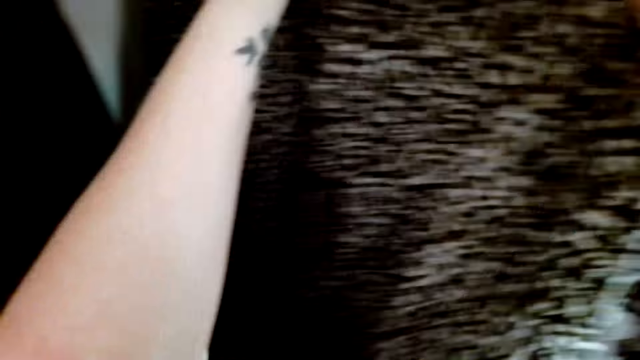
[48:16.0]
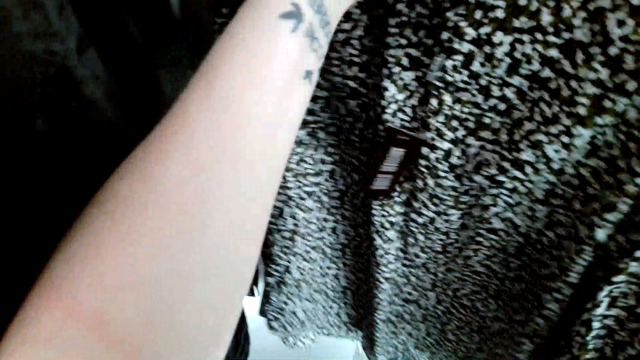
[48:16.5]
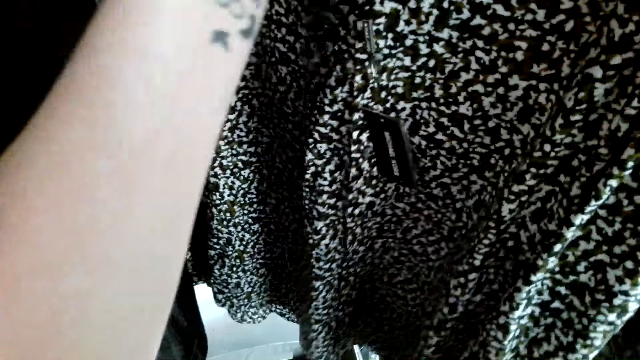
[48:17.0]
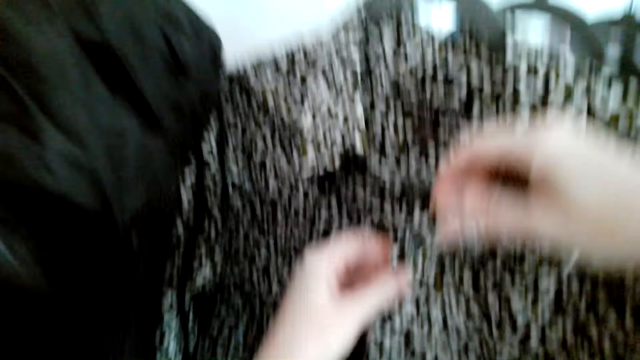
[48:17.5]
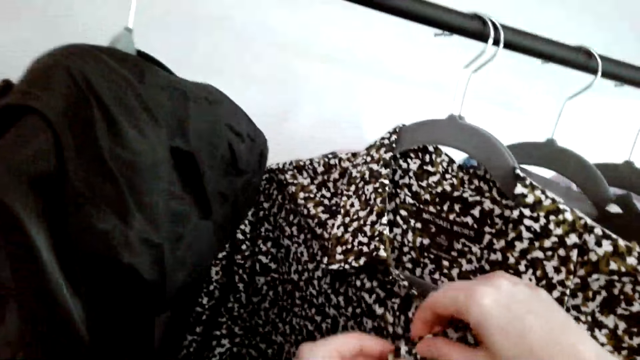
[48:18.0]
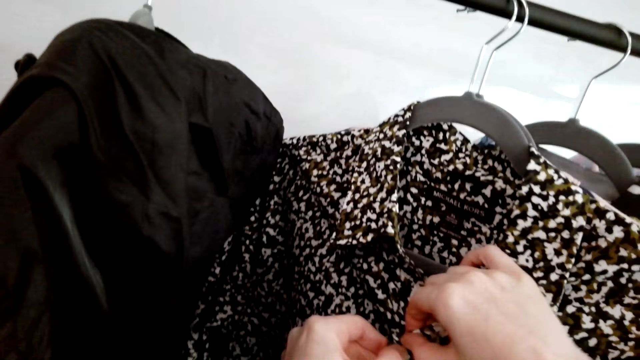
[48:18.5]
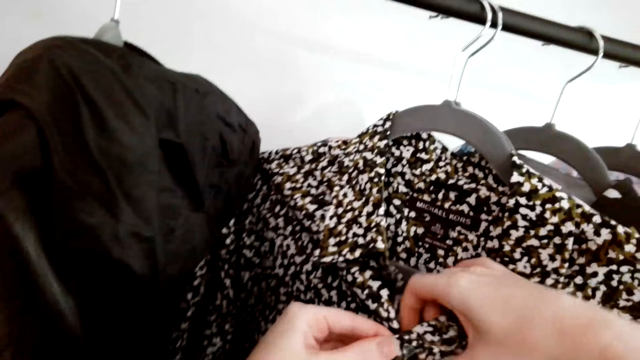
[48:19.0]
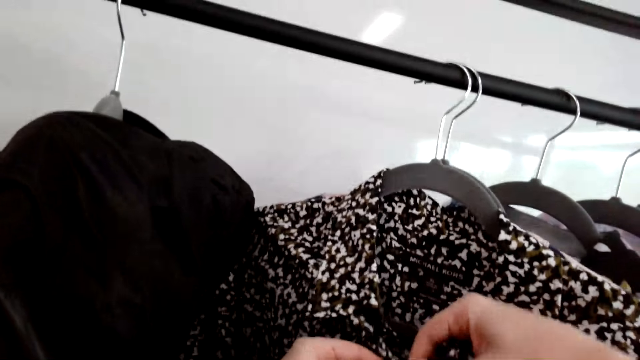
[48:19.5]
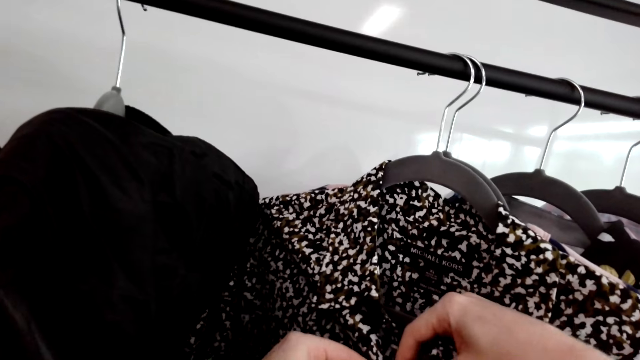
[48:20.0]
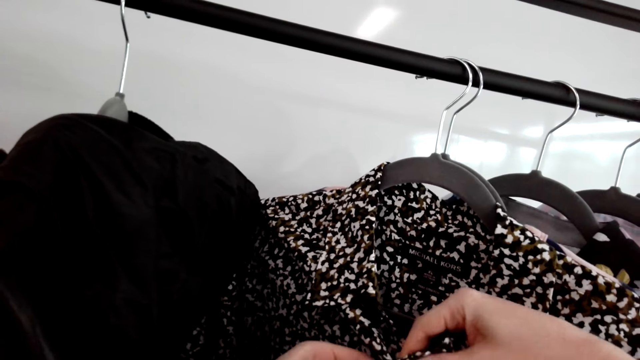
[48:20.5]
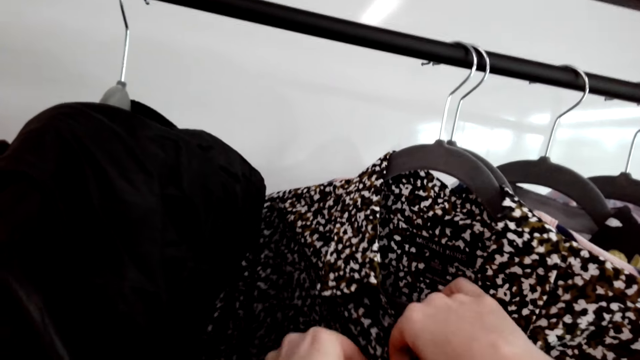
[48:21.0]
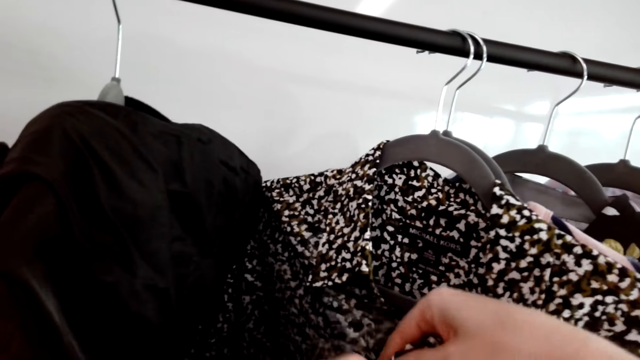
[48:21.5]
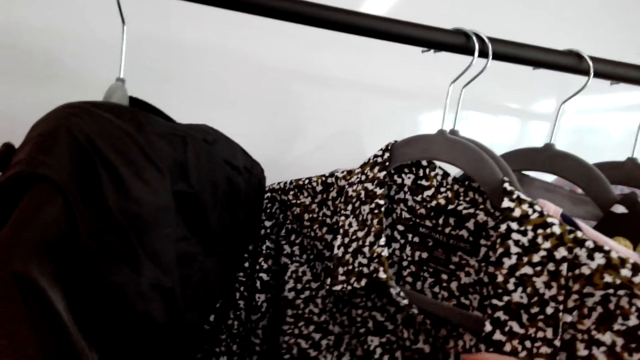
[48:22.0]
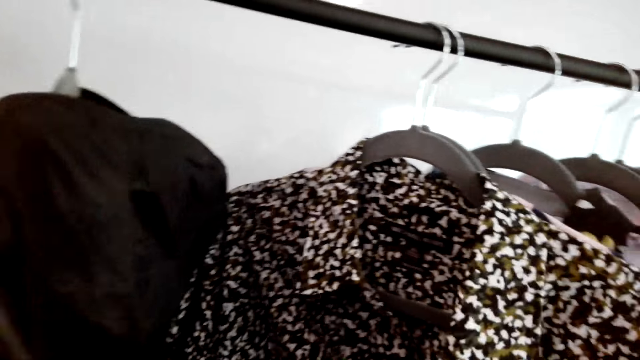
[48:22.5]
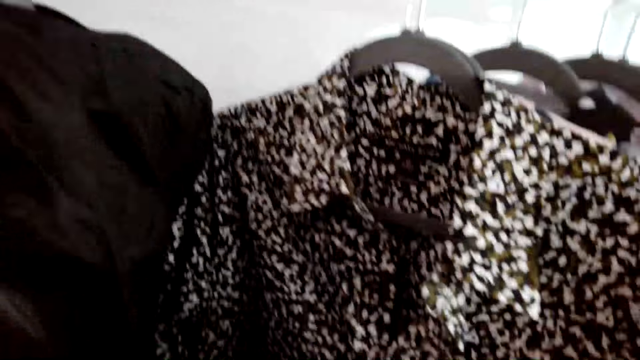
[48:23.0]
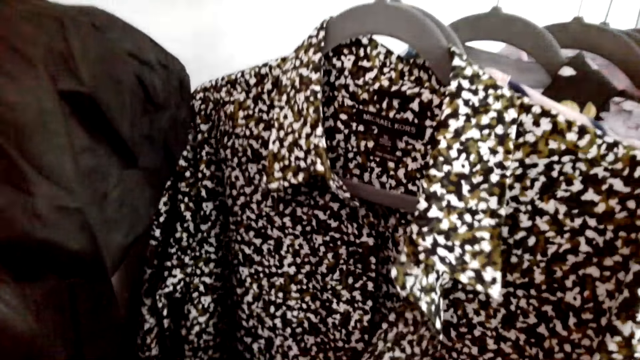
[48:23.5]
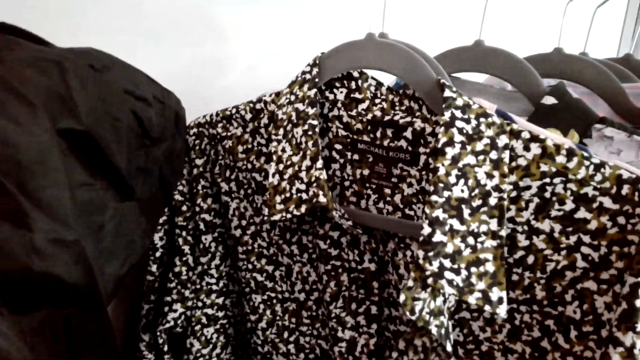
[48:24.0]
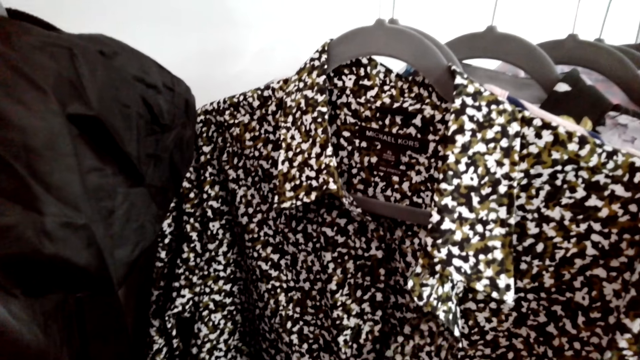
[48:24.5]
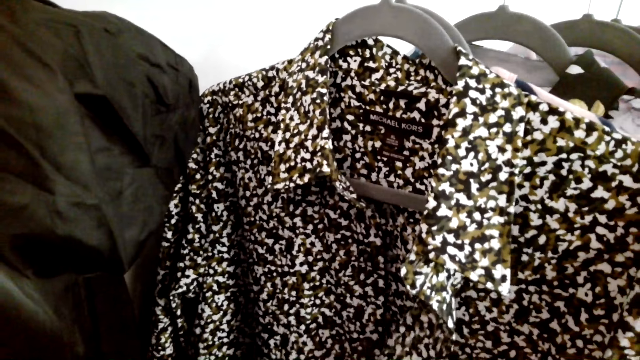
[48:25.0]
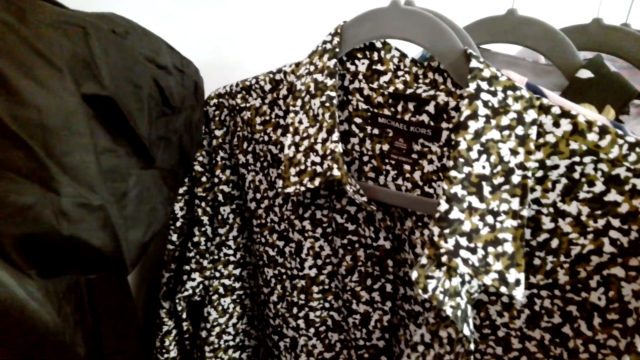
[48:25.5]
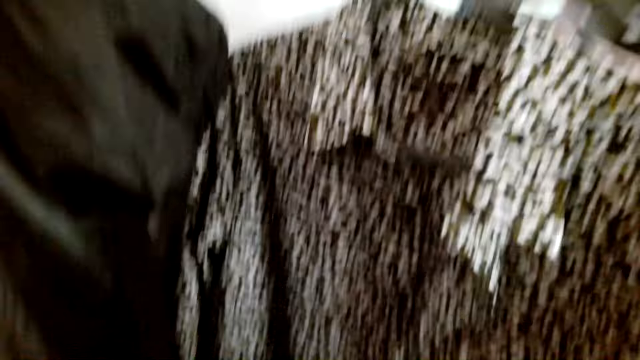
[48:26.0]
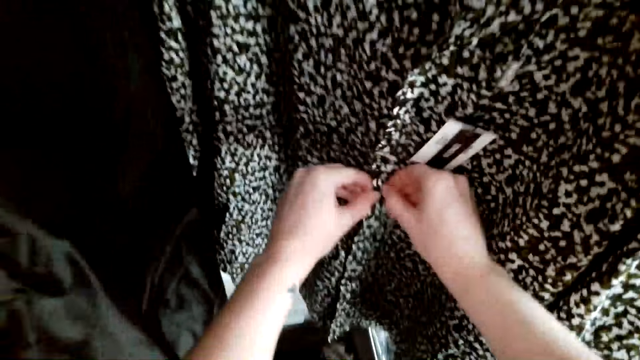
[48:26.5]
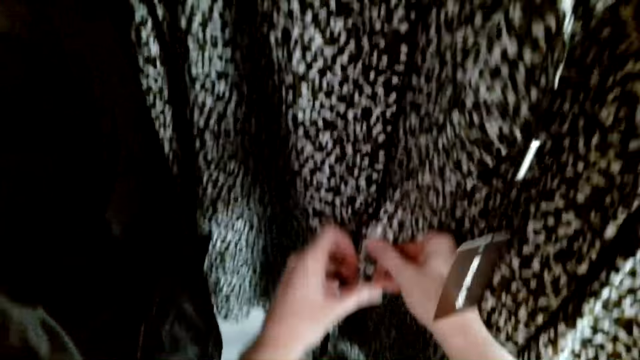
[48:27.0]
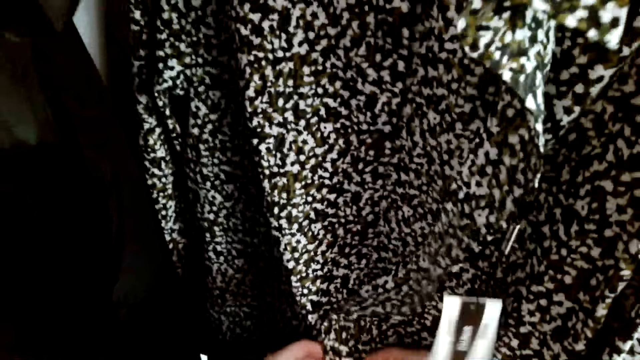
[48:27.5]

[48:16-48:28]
The camera wearer unbuttons a shirt on the rack. They unfold the cloth.

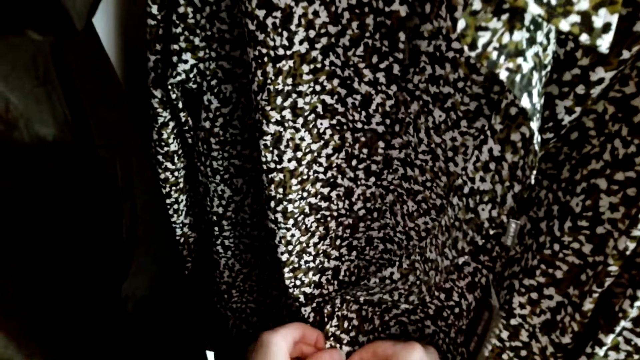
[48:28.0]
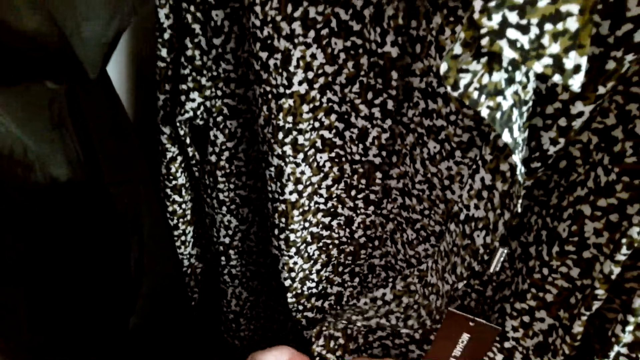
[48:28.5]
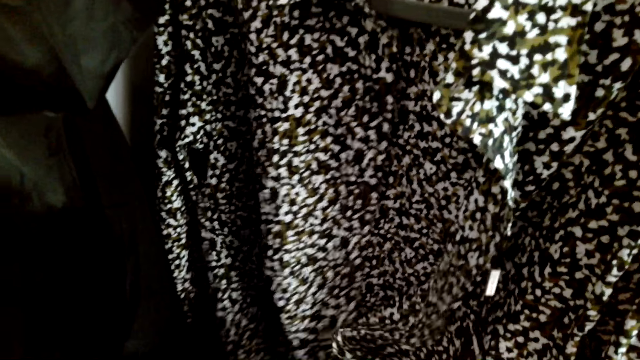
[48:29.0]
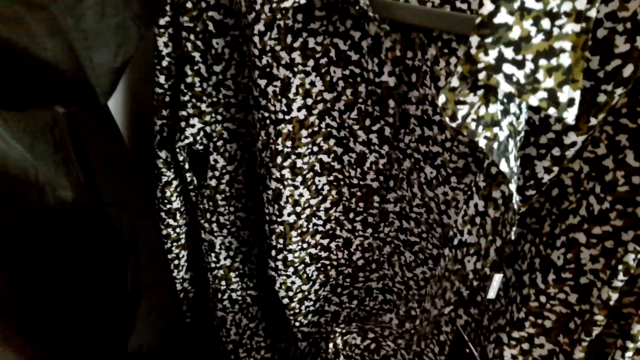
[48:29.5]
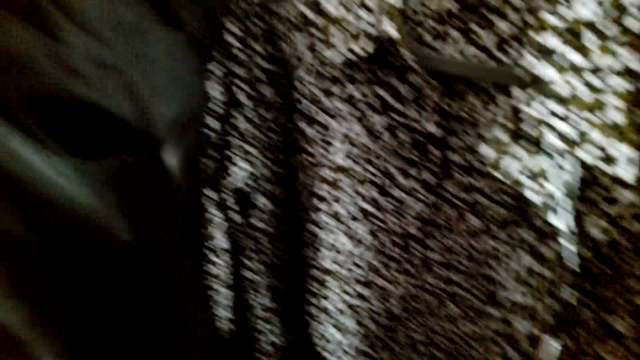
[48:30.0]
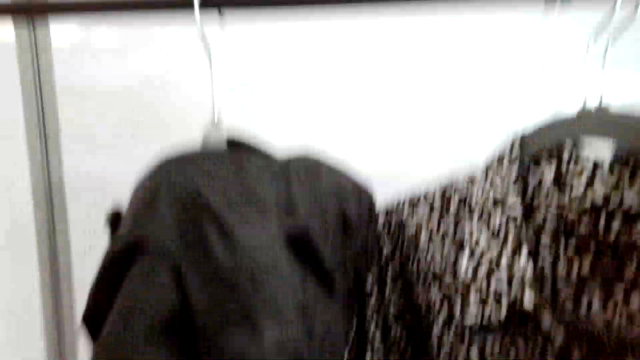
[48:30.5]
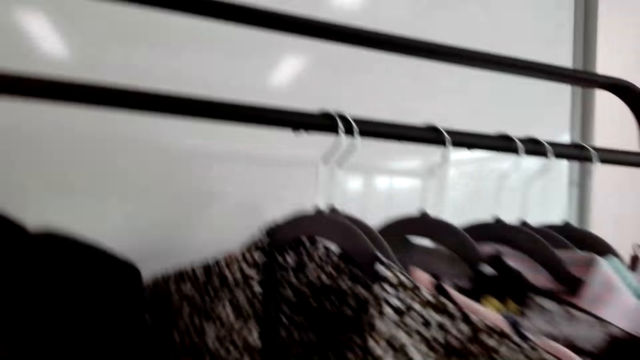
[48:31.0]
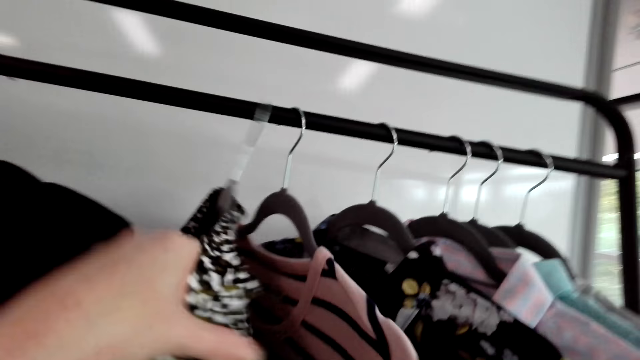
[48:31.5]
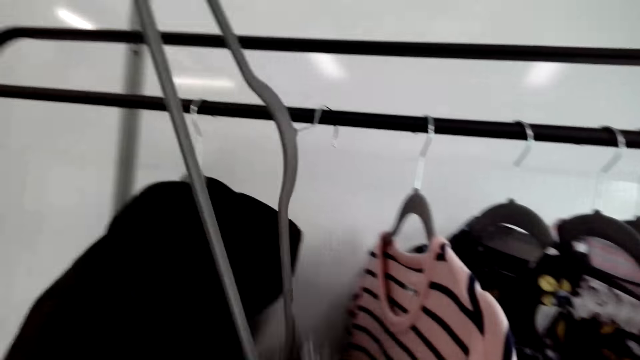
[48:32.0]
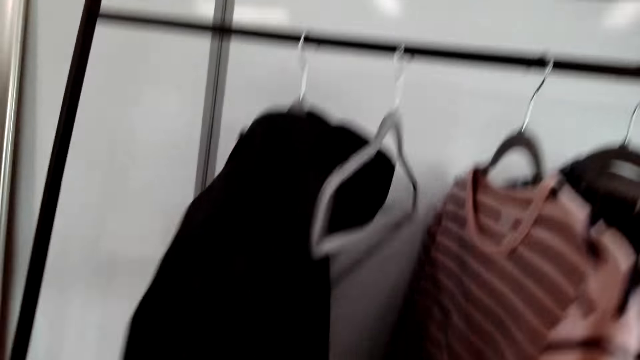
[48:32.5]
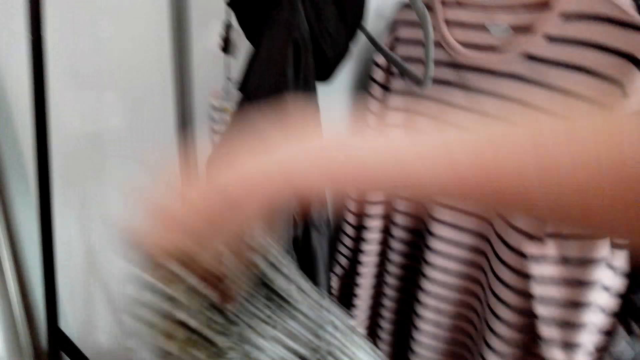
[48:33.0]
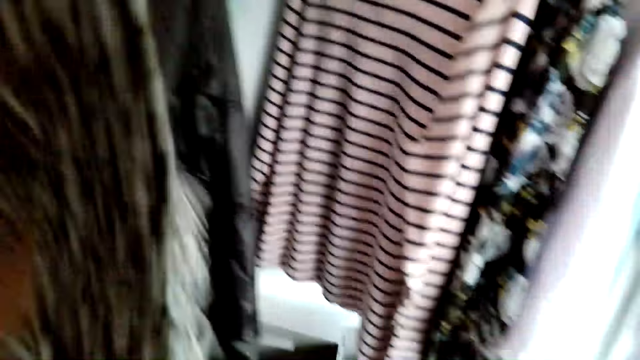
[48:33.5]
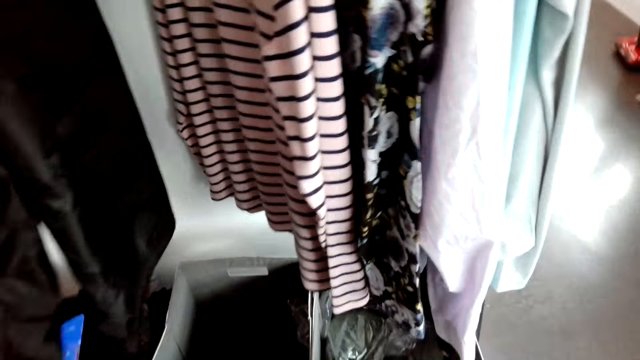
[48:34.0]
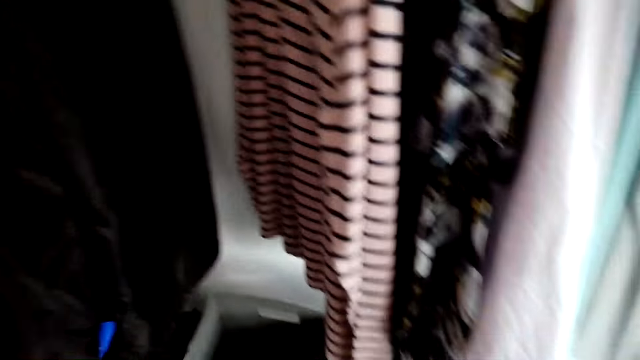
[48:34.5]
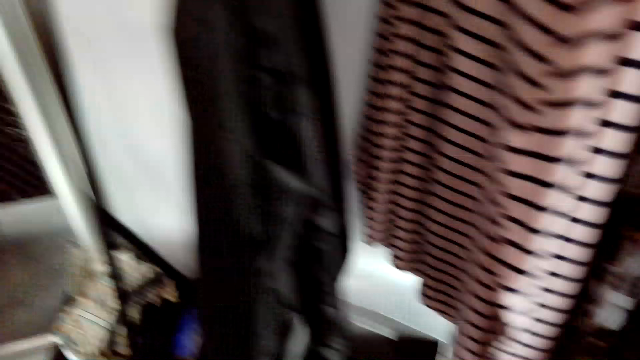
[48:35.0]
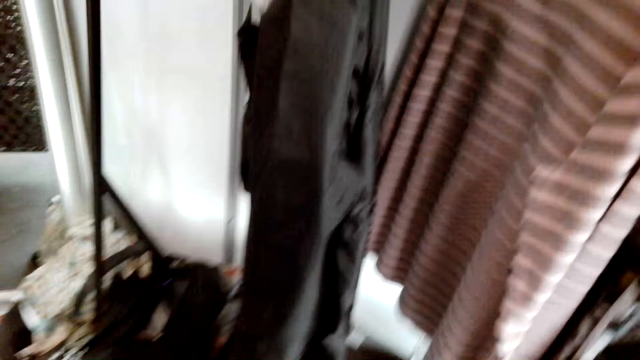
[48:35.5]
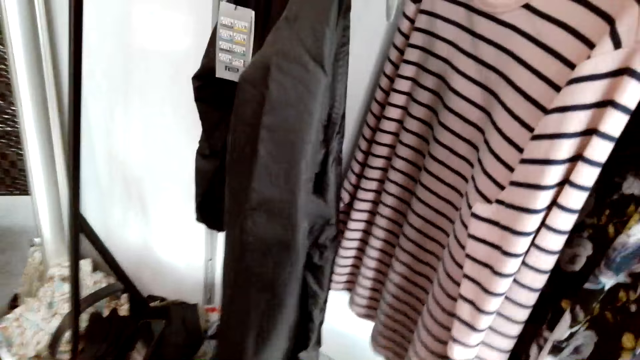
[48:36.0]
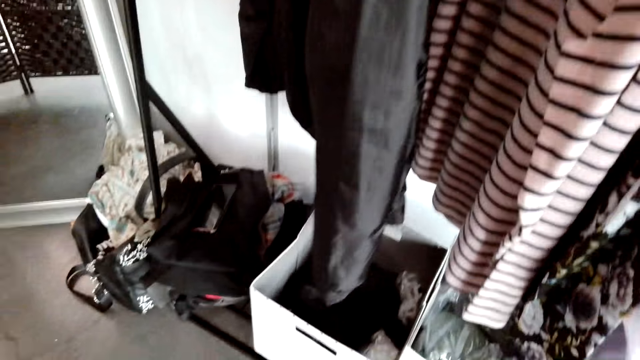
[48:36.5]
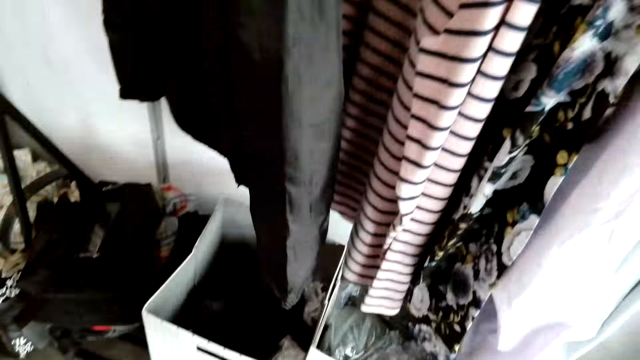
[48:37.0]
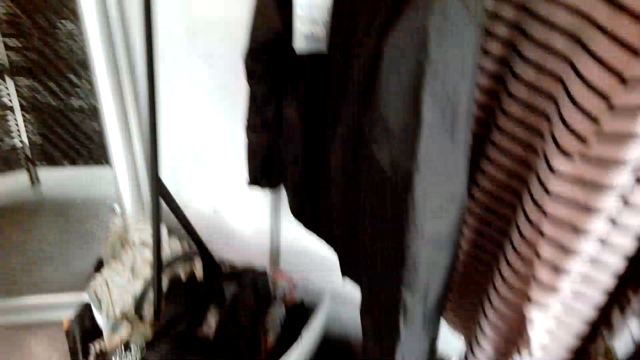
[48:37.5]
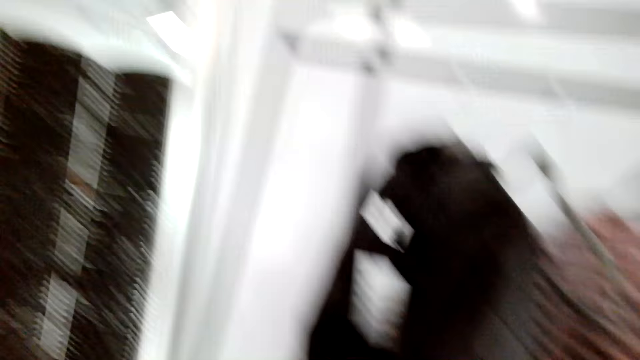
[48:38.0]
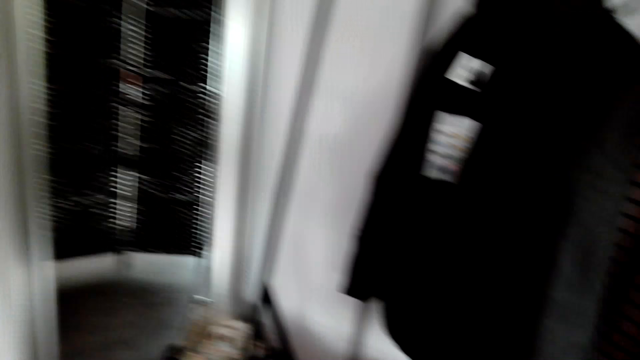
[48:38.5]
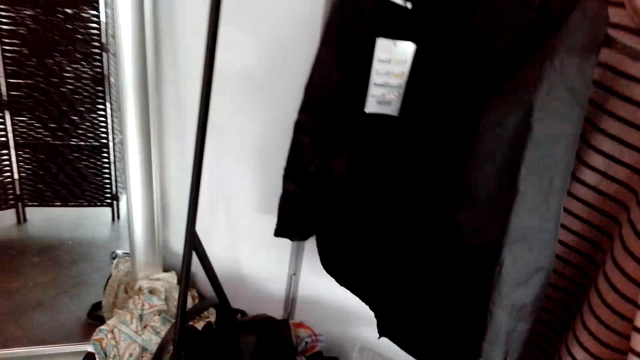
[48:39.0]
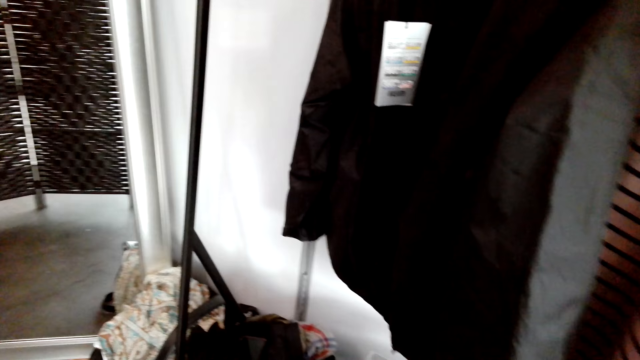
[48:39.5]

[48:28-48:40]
The camera wearer takes the shirt off the hanger on the rack. They look around. They wear the shirt. They hold the cloth.
